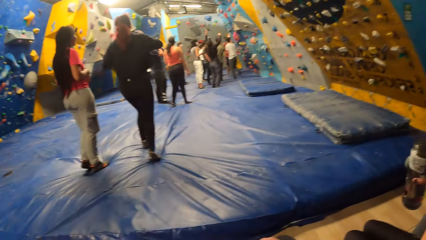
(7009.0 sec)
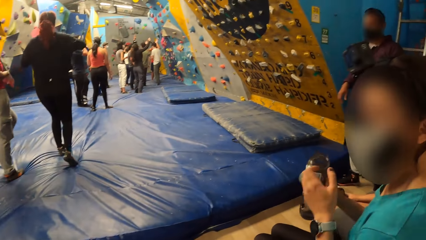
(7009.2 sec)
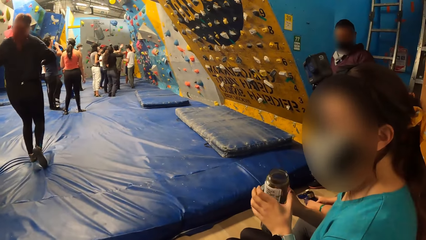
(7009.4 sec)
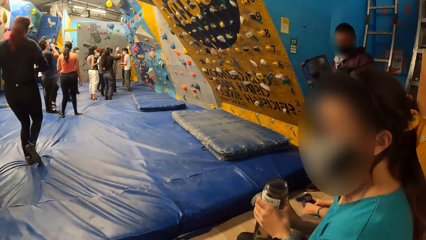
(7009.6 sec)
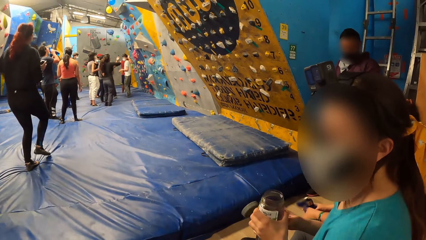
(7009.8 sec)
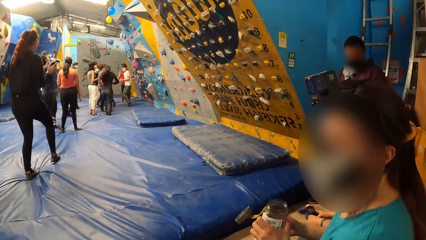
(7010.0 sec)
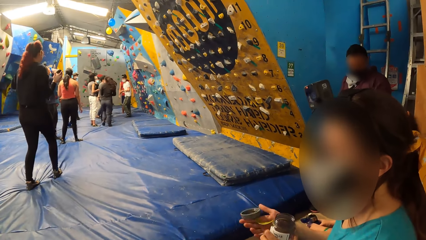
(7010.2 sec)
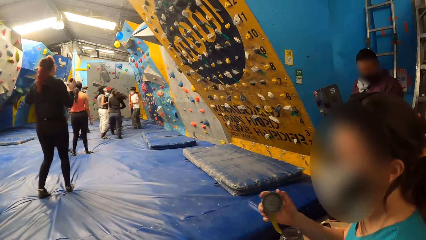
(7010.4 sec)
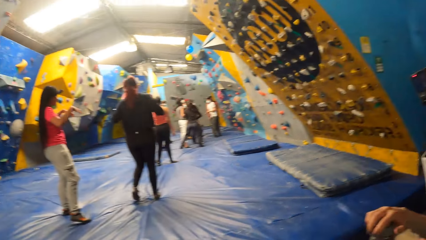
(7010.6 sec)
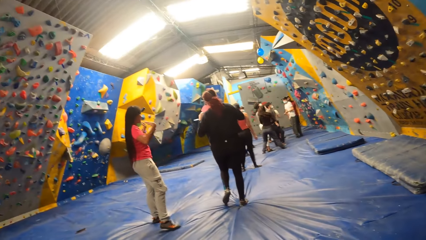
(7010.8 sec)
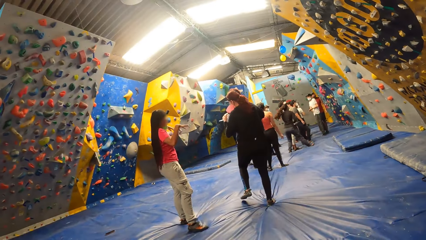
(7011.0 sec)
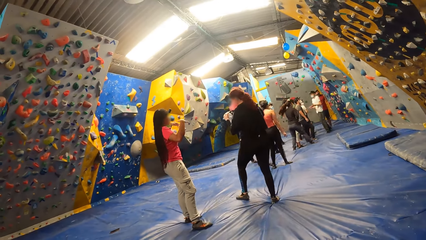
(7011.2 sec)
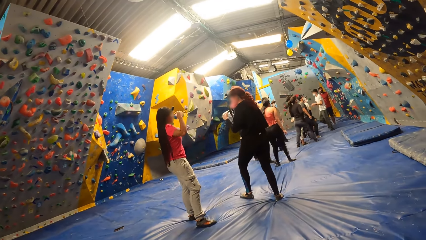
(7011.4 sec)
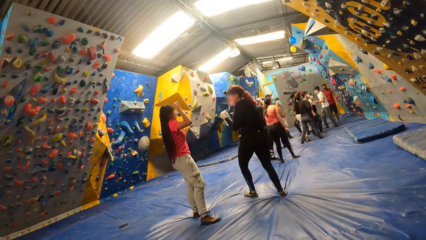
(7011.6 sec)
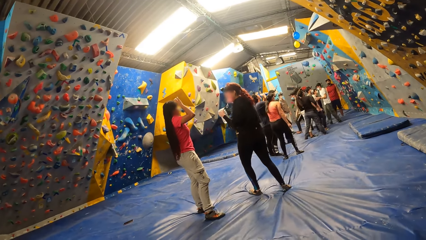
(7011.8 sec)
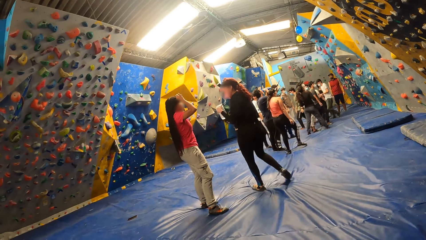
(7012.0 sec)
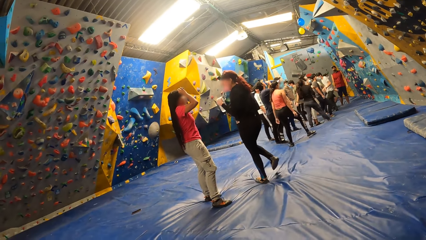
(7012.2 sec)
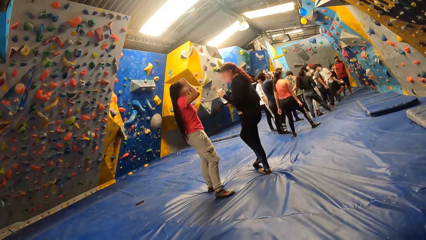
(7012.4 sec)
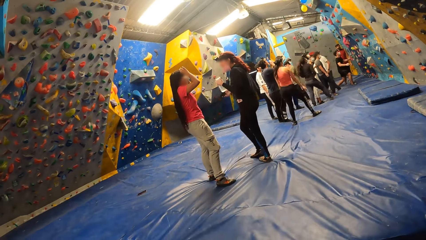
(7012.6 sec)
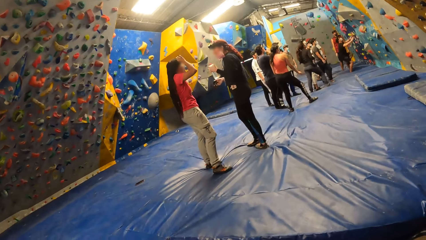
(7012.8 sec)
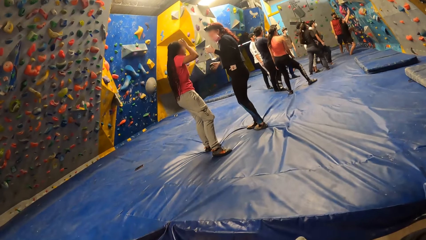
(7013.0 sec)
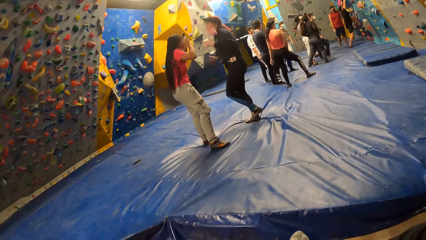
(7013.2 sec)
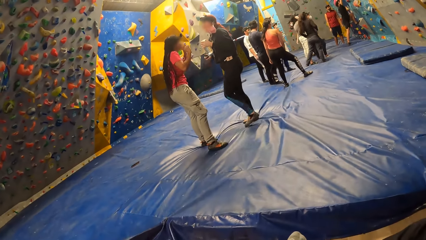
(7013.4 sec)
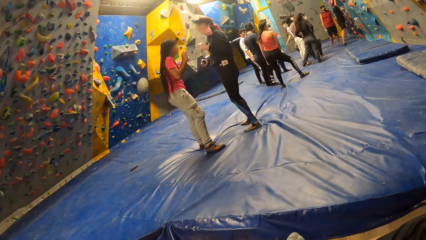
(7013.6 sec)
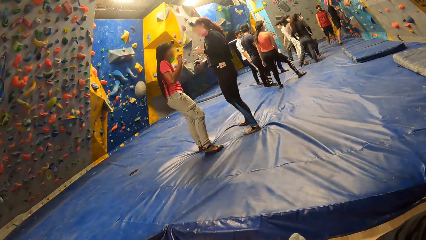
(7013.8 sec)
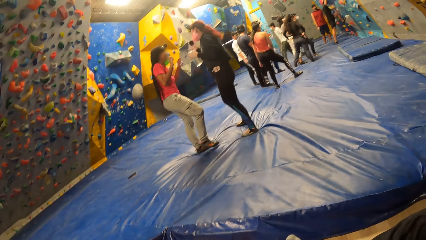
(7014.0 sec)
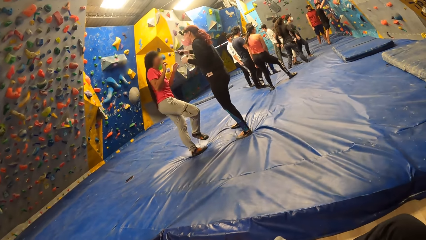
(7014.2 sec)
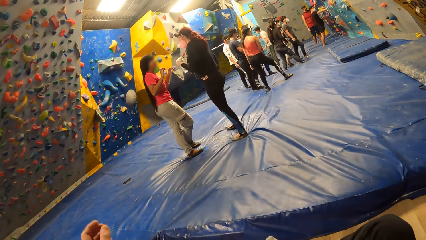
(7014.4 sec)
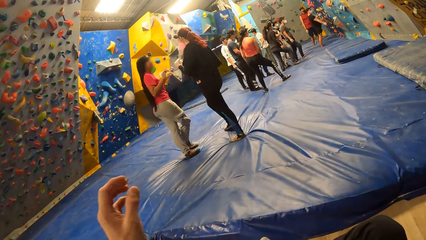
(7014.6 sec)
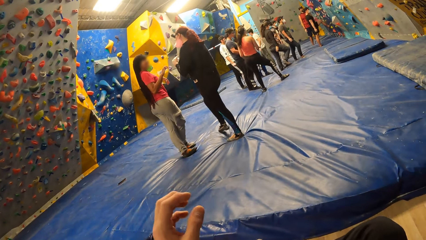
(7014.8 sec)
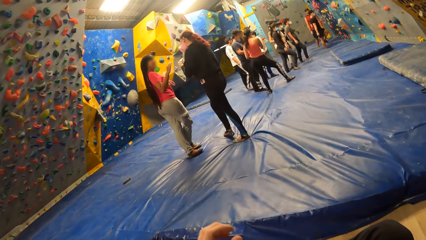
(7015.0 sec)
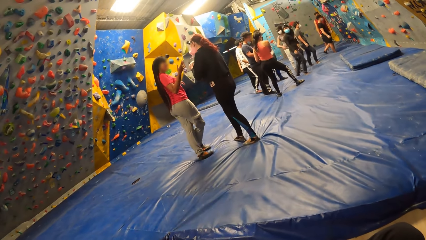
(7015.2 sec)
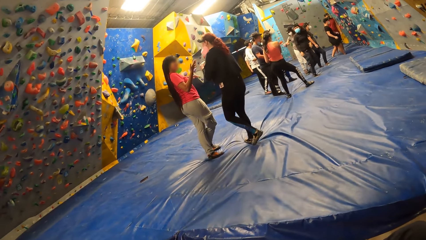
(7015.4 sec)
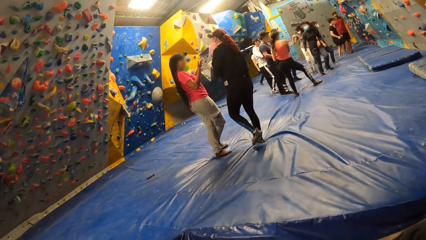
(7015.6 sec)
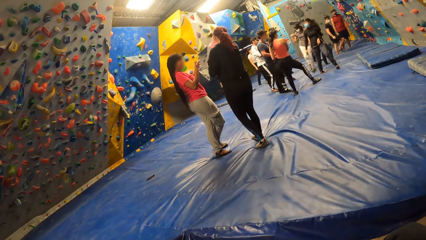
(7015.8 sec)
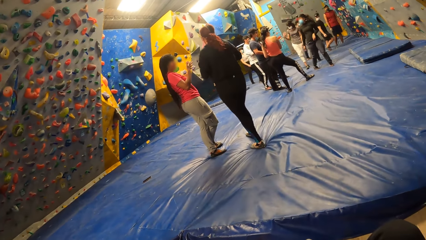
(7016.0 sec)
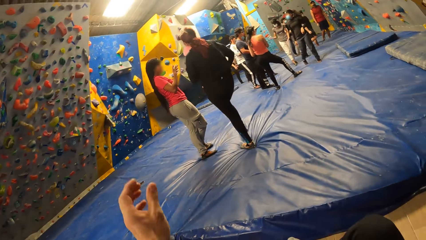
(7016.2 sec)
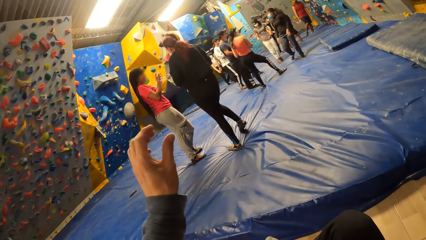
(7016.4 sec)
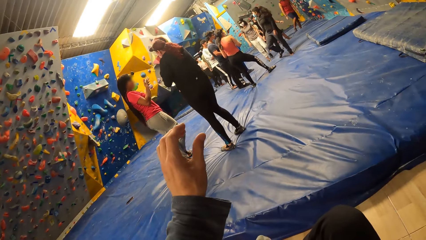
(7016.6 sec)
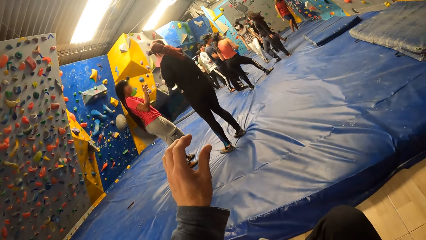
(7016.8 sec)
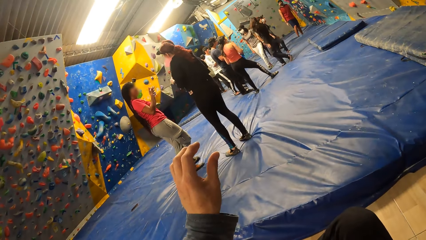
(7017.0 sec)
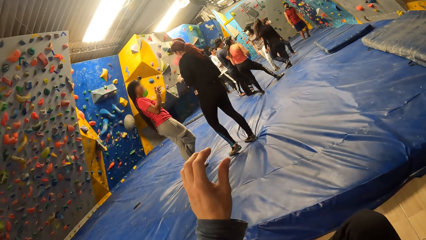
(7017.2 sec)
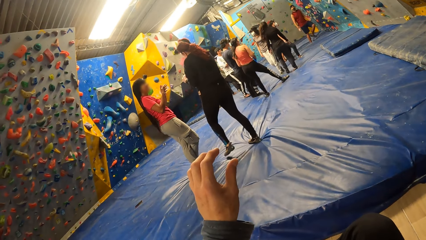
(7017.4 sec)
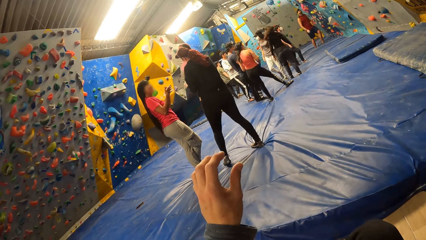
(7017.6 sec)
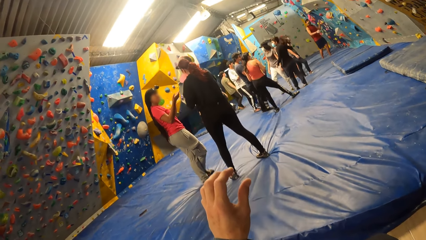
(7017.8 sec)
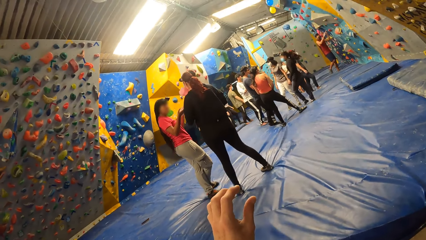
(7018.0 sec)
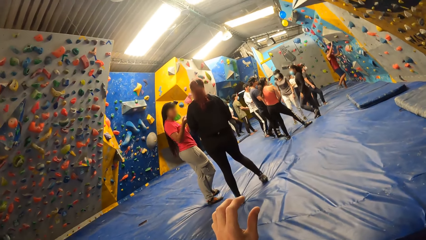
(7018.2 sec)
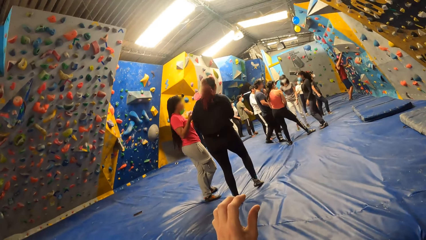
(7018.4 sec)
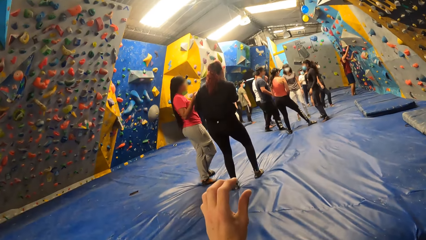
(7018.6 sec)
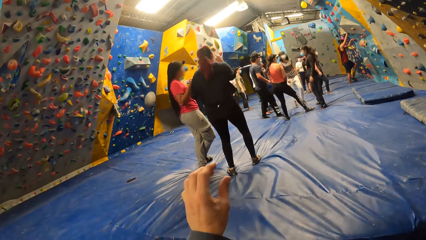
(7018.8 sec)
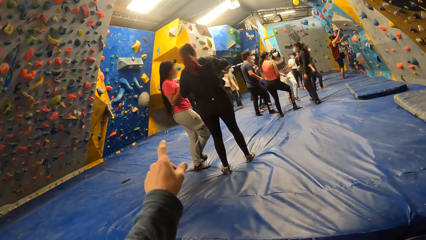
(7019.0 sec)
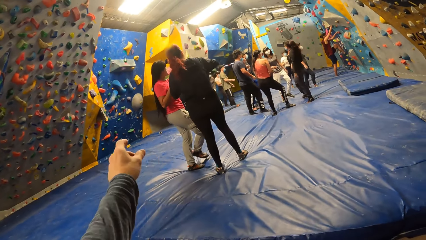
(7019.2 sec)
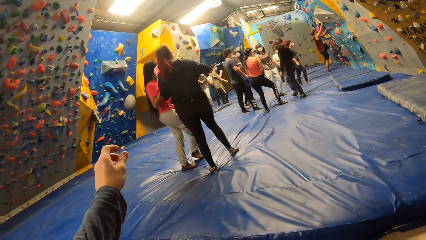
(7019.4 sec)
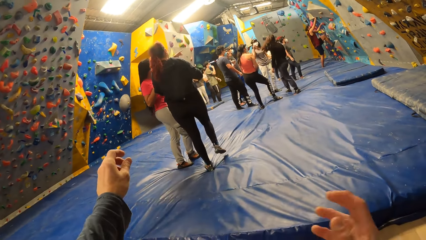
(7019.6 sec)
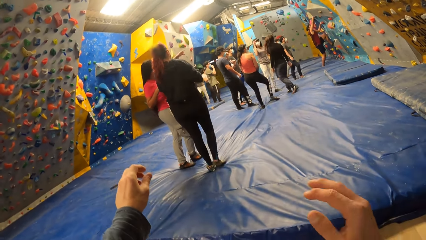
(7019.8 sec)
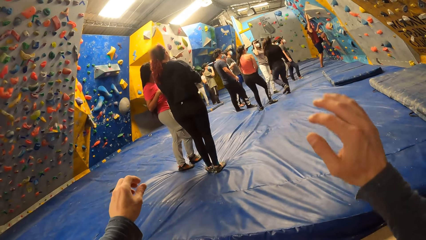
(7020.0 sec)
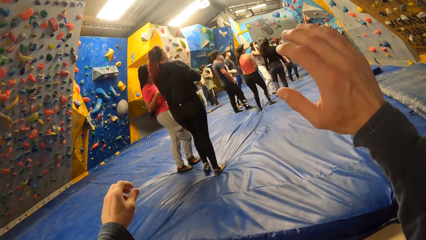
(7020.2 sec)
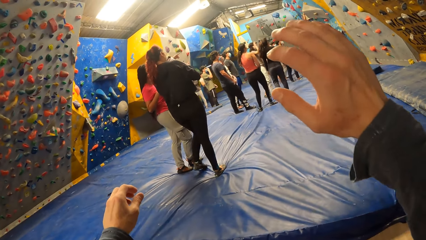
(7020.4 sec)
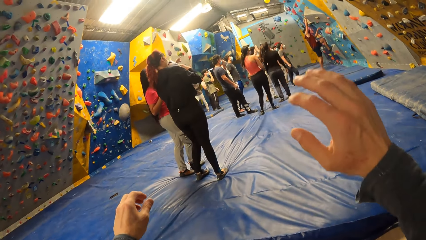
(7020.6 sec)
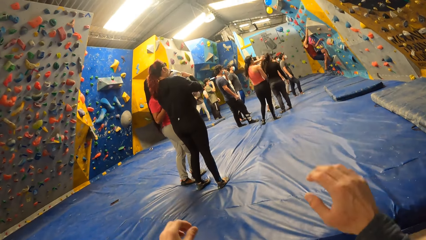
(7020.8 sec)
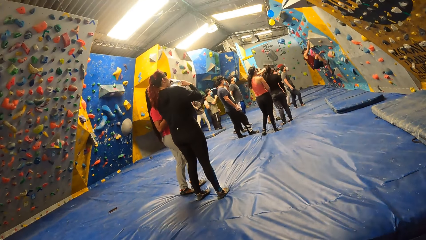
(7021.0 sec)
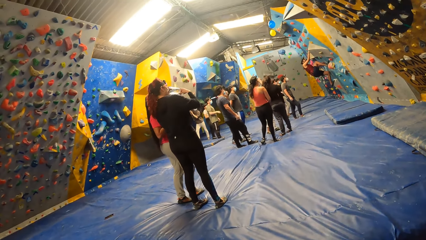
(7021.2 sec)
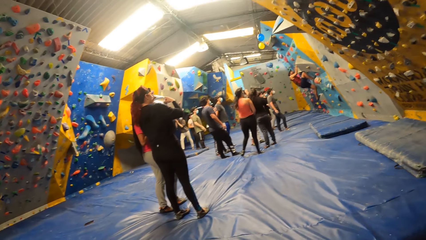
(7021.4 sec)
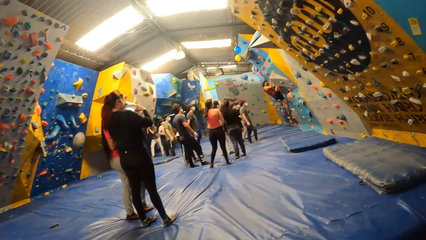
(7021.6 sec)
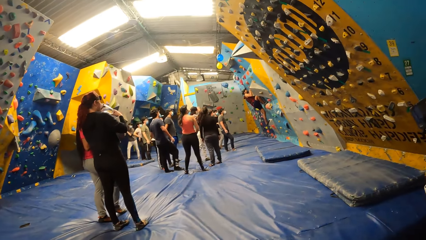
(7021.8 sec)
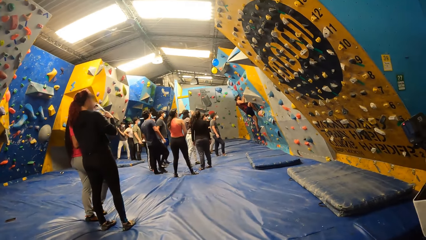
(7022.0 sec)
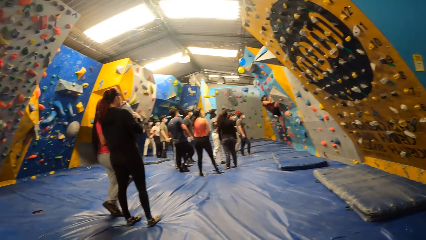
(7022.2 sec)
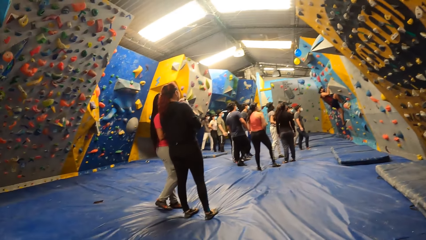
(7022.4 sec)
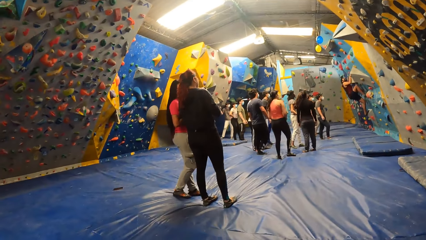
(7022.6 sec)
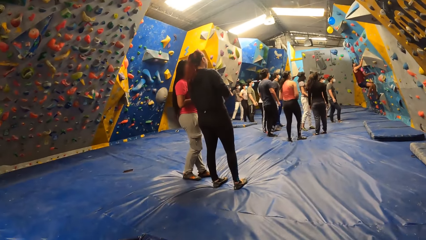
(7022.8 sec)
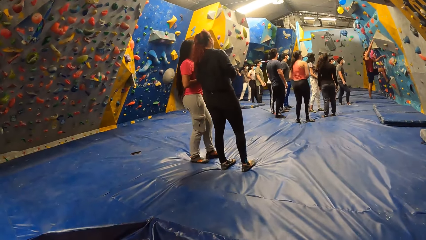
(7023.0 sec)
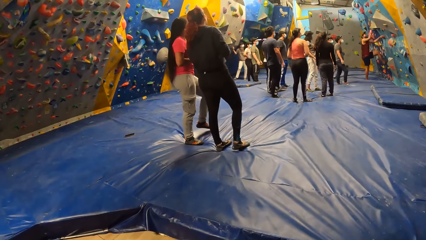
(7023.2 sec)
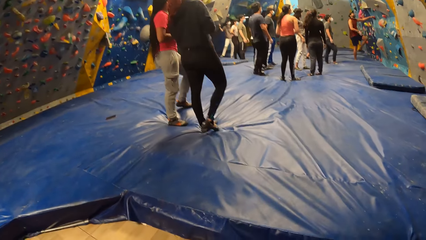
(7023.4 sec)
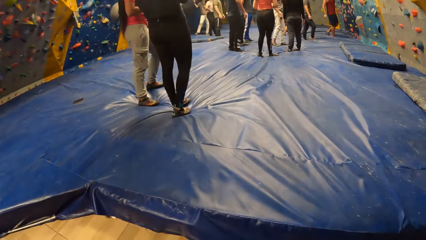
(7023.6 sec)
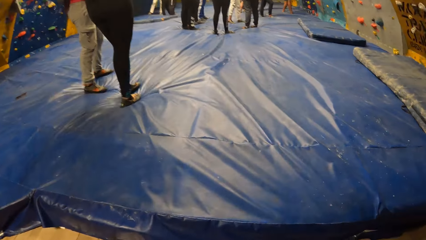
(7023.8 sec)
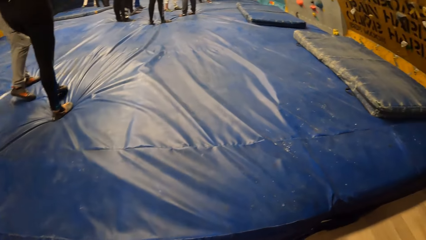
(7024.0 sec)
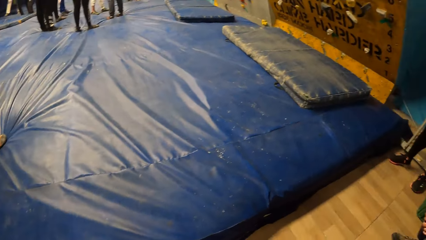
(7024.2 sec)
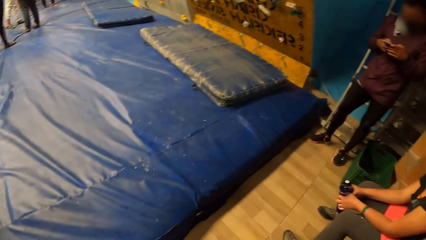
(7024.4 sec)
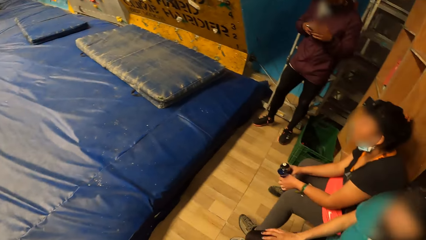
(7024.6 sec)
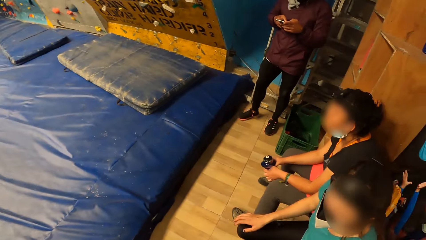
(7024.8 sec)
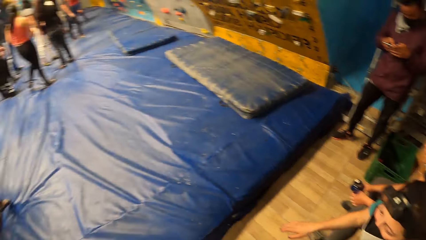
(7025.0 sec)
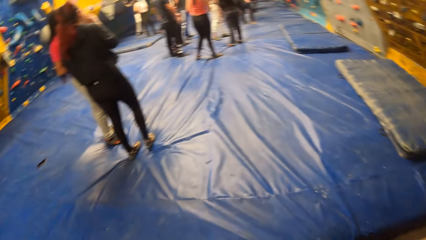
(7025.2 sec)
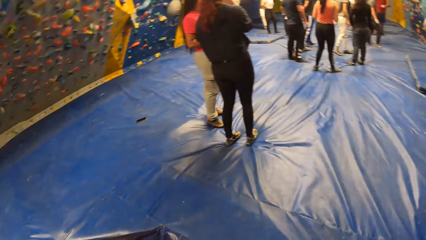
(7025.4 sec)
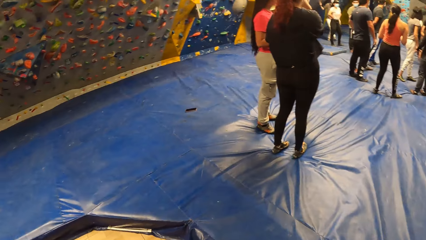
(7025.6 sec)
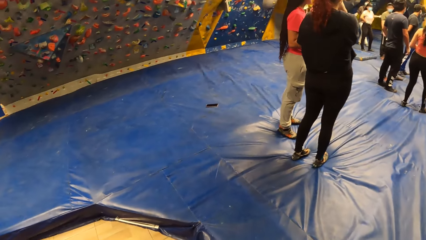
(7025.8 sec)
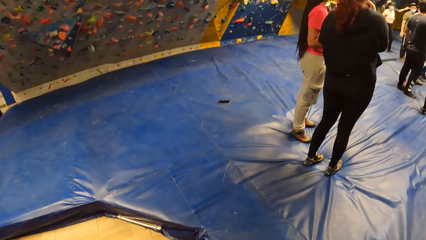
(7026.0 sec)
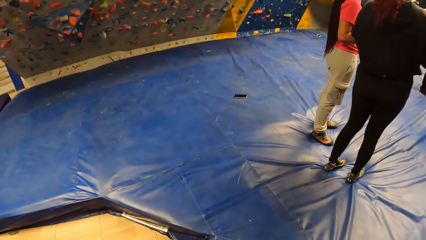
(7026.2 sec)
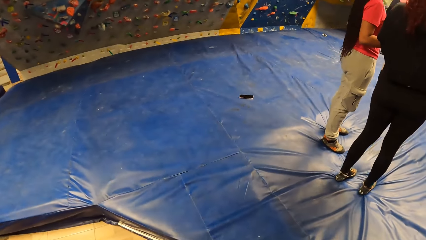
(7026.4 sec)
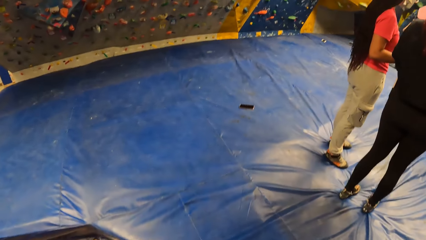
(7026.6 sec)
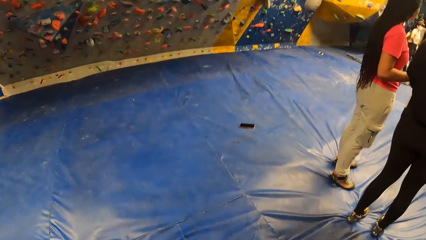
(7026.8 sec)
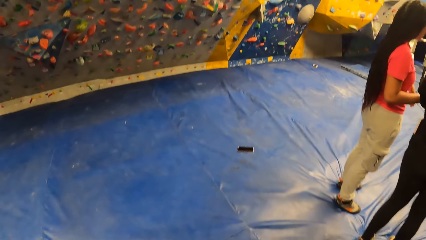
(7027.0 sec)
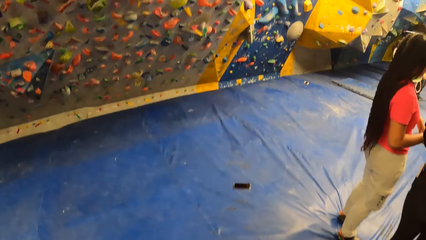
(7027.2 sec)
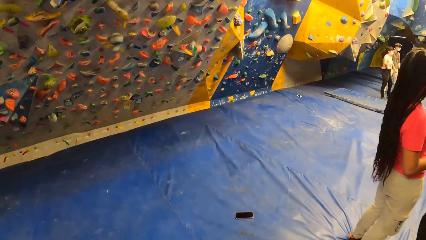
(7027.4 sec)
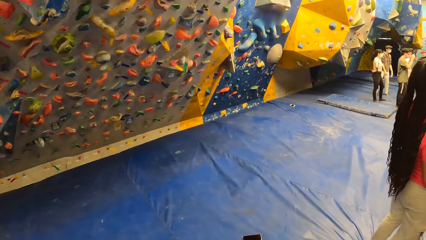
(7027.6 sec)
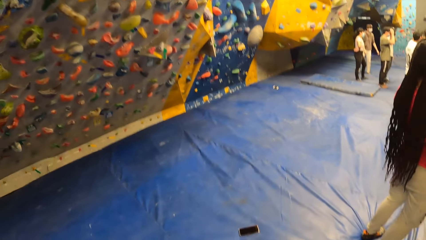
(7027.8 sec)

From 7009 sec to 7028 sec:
The woman pushes the lid of the water bottle with her right hand. A man jumps on the wall. Another man climbs the wall. Another woman drinks from the water bottle in her right hand. The other man comes down onto the foam landing. The camera wearer stands up and walks towards the wall.
